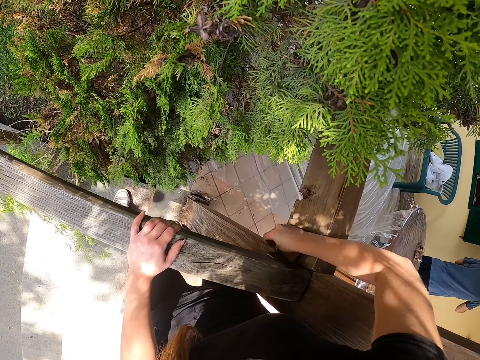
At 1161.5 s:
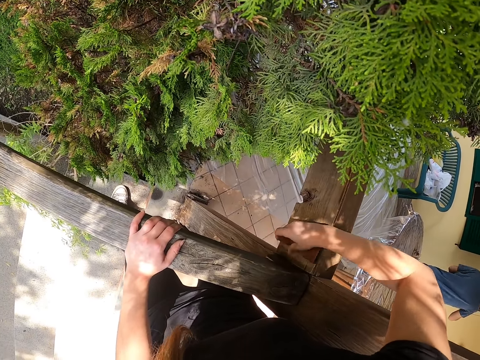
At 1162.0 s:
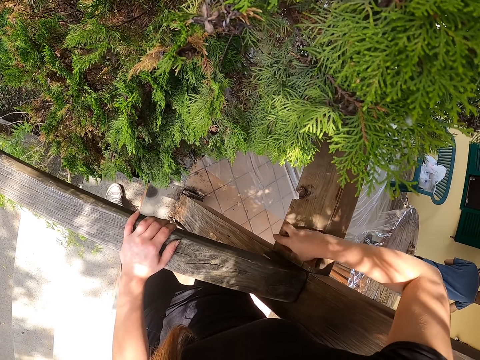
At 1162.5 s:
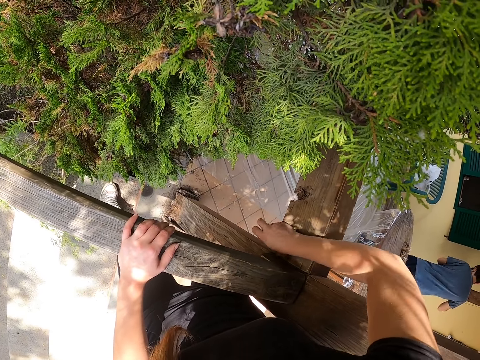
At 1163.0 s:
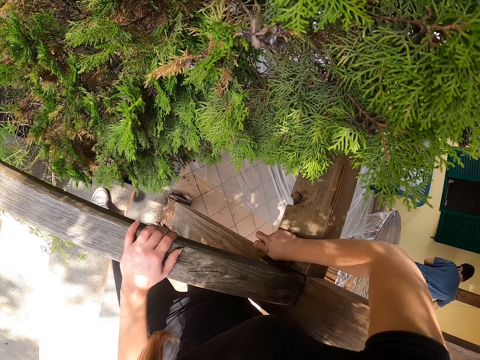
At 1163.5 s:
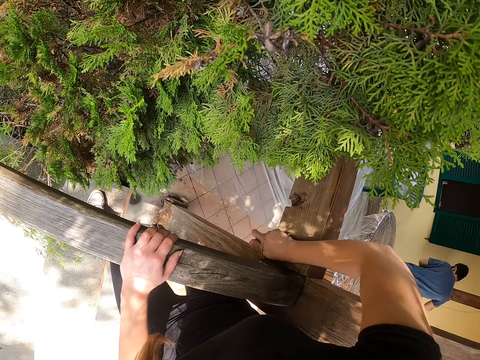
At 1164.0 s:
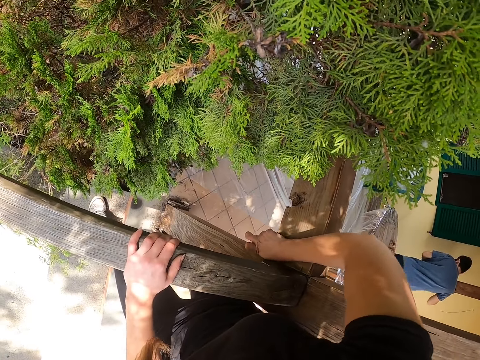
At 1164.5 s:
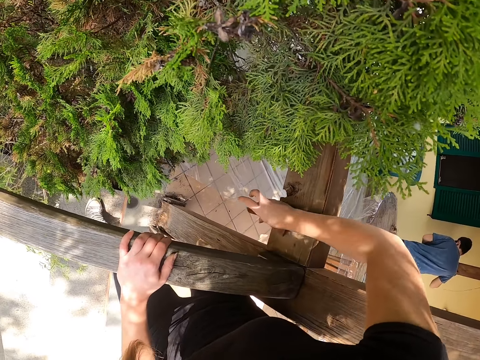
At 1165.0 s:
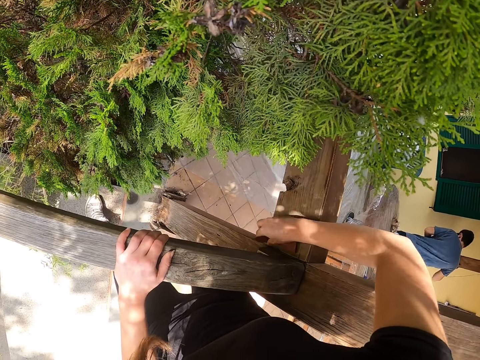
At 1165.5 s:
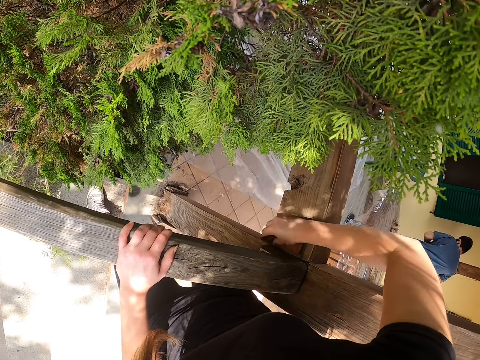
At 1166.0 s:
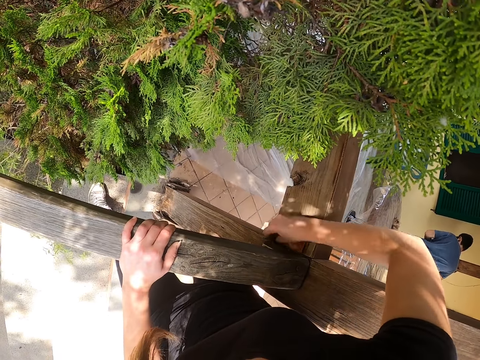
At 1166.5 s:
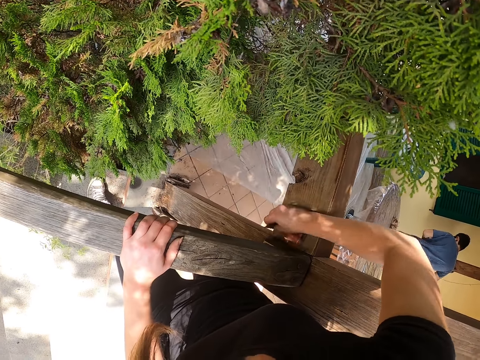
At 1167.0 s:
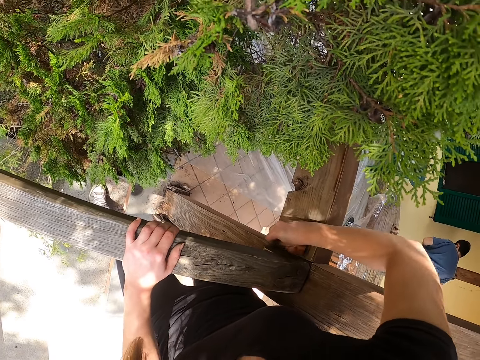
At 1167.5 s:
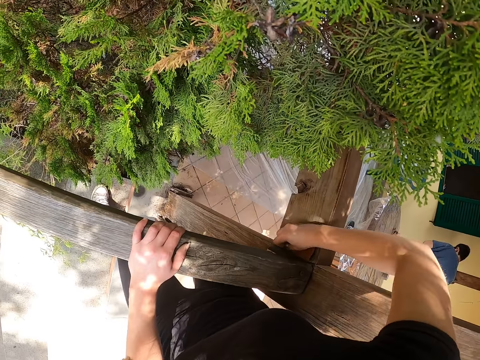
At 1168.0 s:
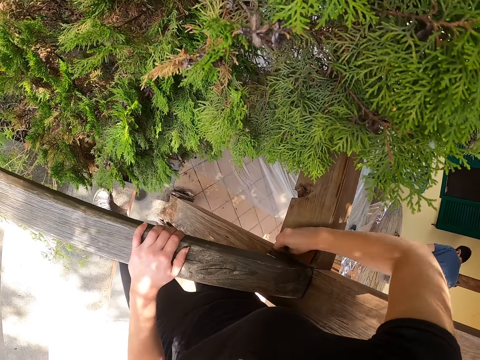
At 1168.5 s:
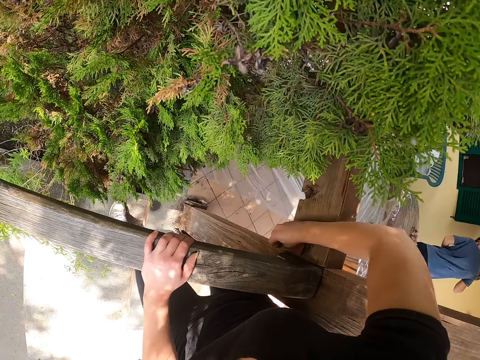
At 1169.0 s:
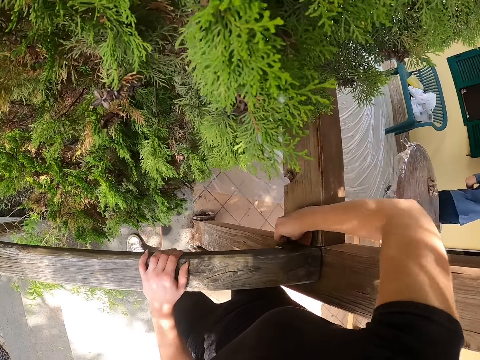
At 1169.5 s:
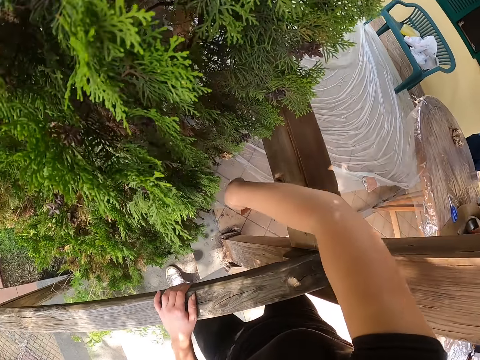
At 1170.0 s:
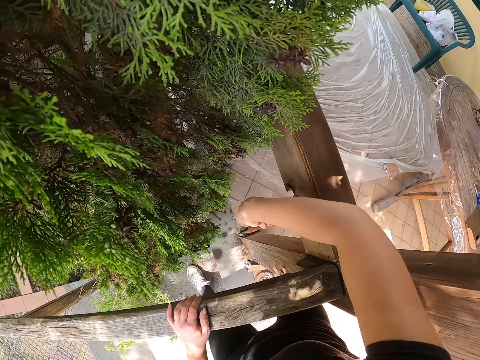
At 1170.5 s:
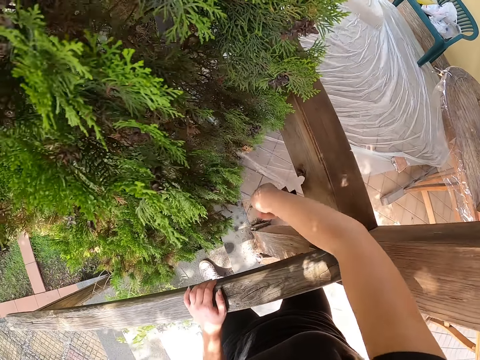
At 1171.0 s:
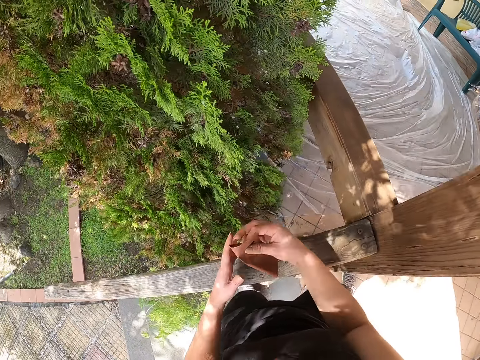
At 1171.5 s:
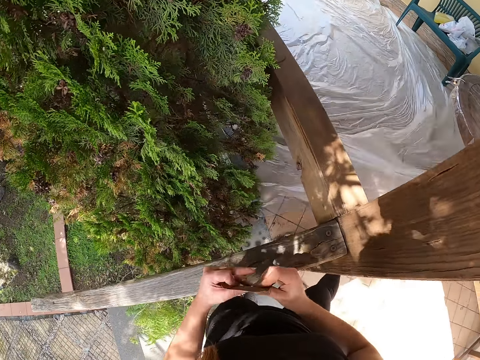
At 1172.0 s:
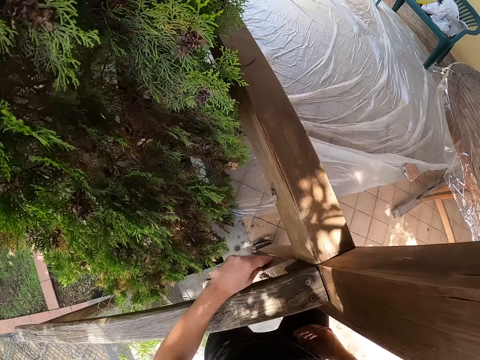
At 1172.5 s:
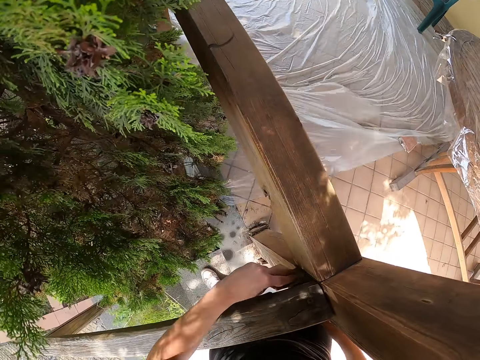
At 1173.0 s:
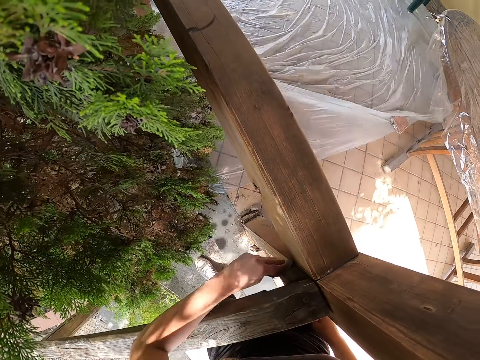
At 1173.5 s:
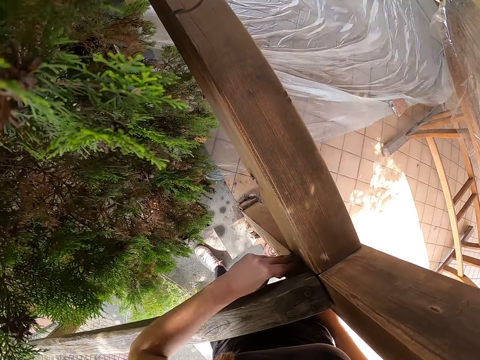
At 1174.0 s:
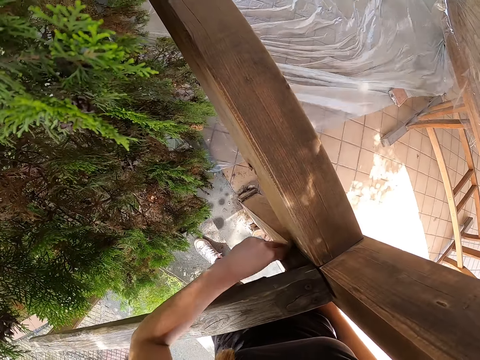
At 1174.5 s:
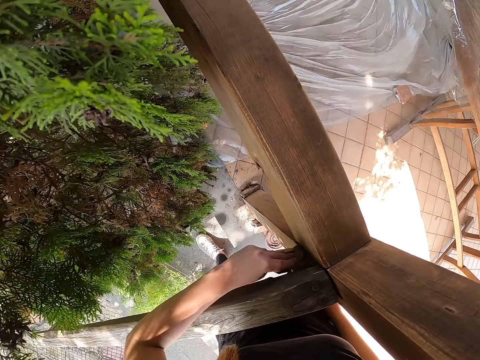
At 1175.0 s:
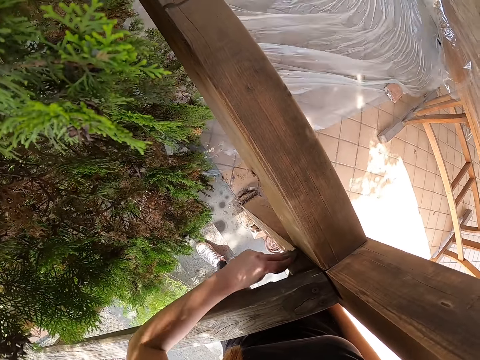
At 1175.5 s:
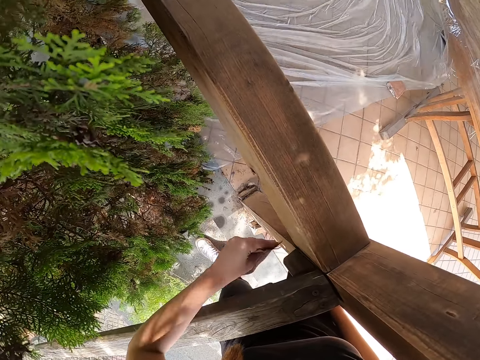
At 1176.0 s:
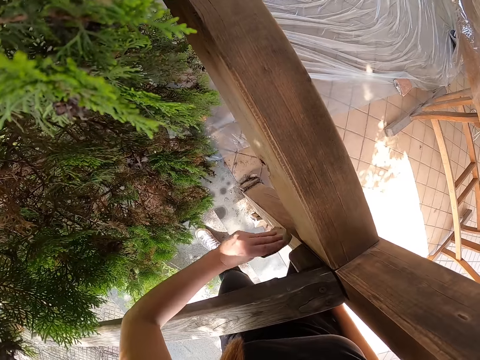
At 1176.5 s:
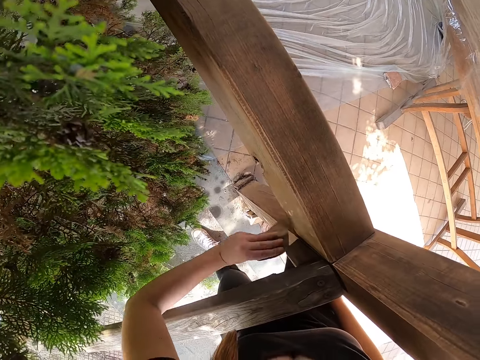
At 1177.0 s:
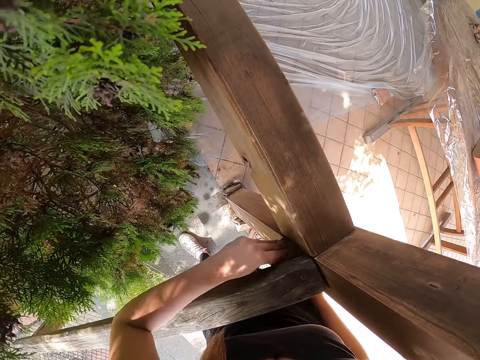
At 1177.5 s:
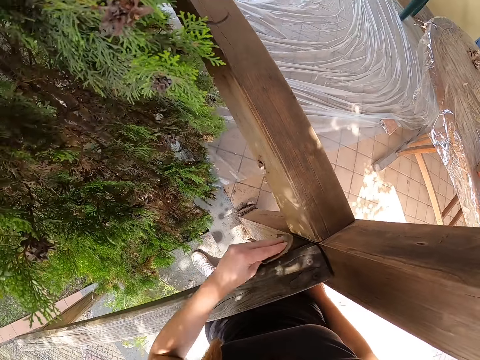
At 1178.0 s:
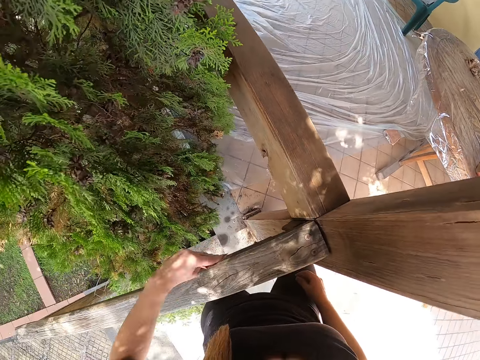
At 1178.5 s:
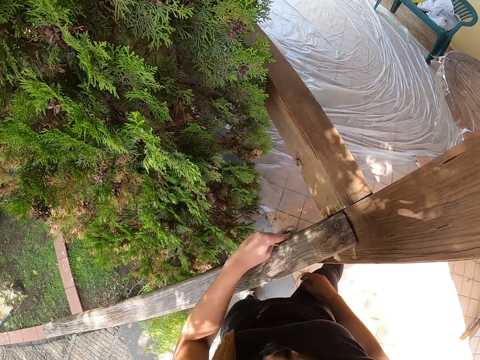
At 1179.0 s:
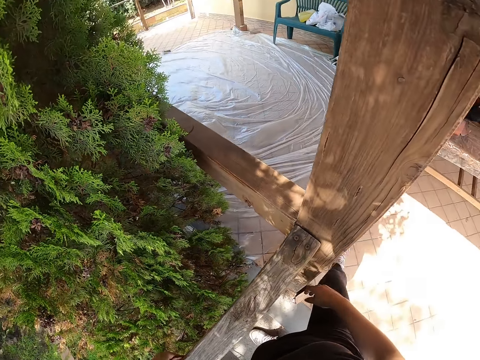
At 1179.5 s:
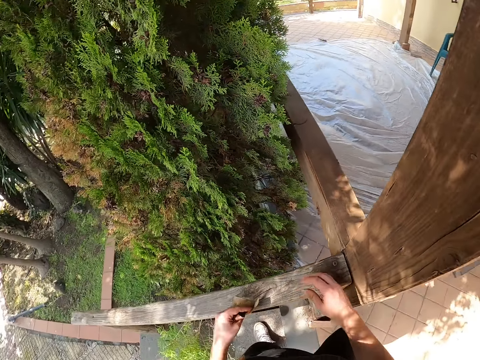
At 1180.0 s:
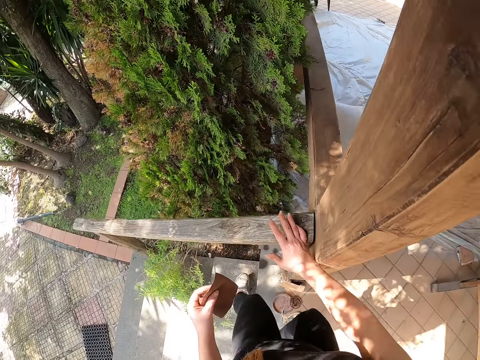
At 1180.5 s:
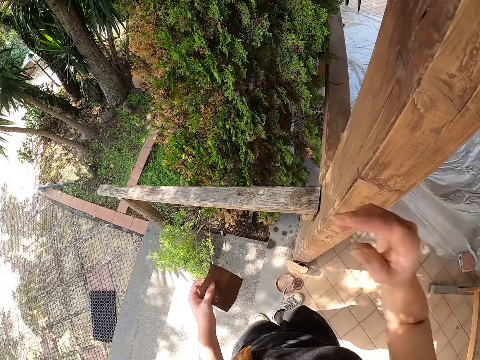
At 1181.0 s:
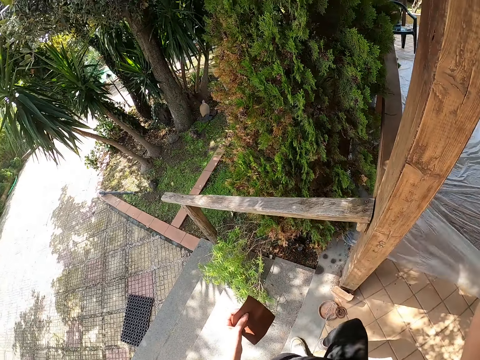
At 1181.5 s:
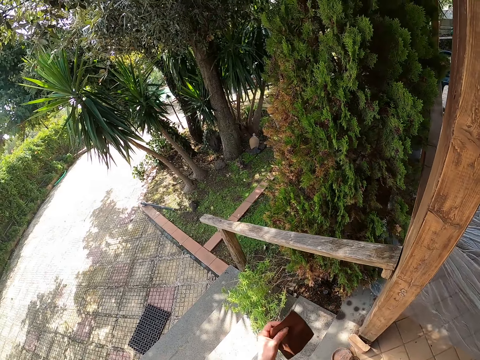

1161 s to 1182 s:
The camera wearer swings the hand. They unfold the sandpaper with the hands. They clean the baluster with the sandpaper. They touch the baluster with the hand. They hold the camera.
